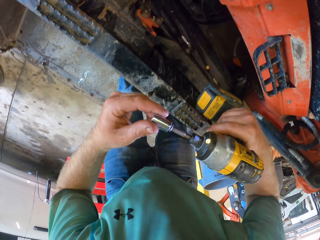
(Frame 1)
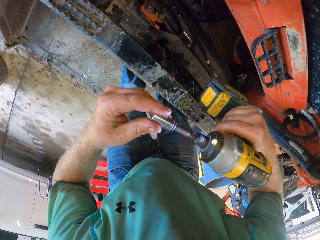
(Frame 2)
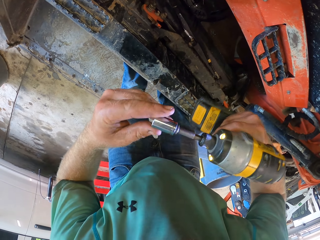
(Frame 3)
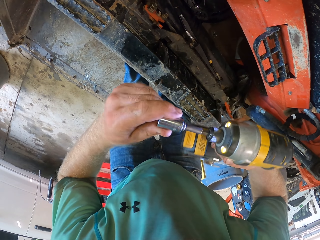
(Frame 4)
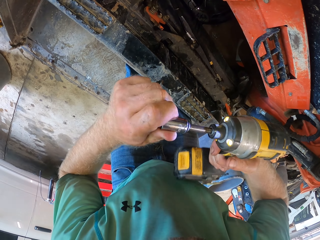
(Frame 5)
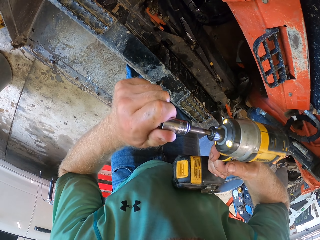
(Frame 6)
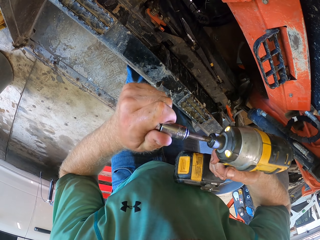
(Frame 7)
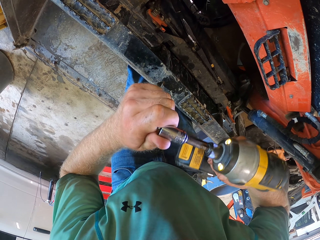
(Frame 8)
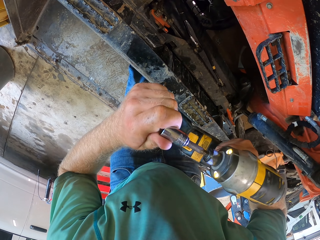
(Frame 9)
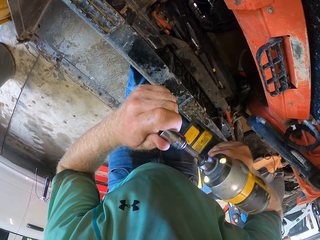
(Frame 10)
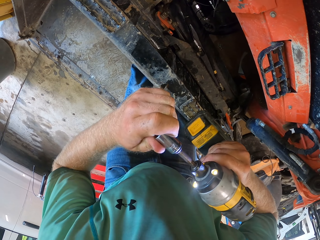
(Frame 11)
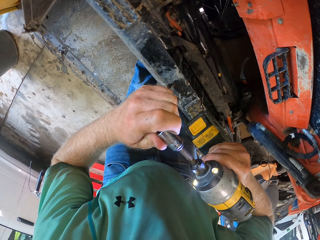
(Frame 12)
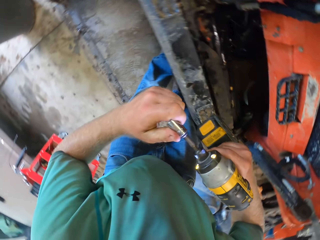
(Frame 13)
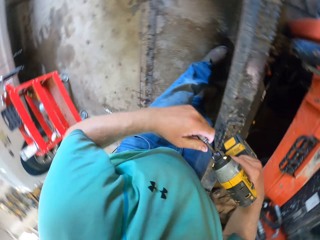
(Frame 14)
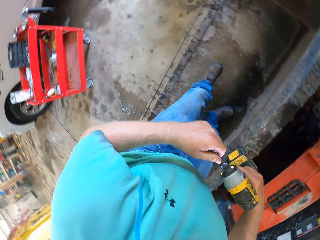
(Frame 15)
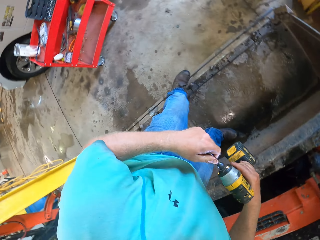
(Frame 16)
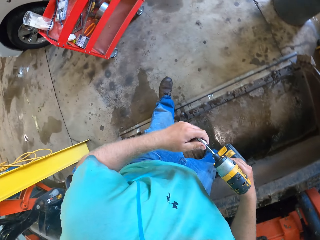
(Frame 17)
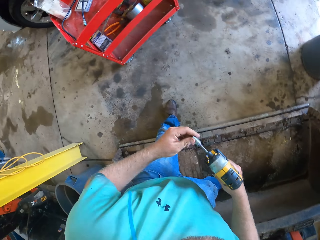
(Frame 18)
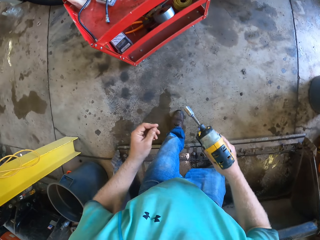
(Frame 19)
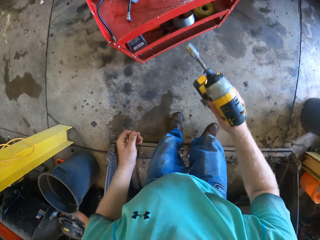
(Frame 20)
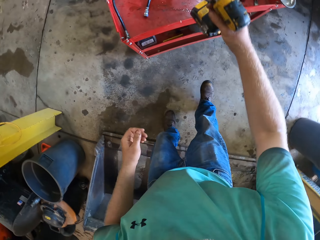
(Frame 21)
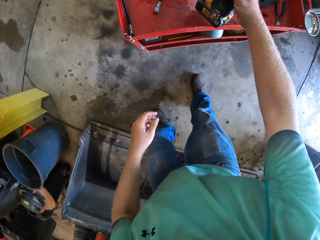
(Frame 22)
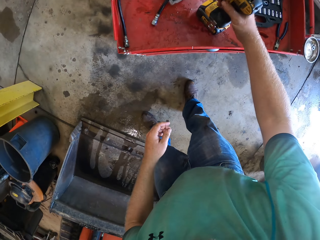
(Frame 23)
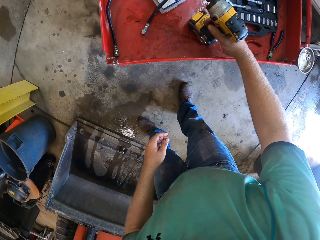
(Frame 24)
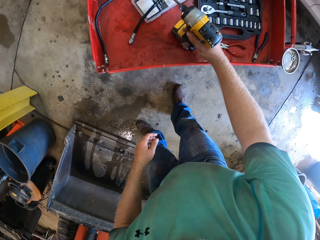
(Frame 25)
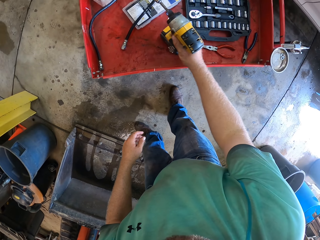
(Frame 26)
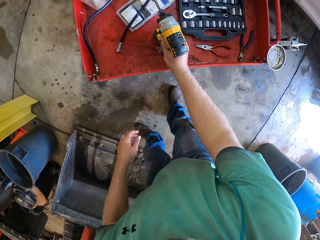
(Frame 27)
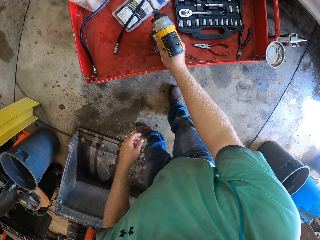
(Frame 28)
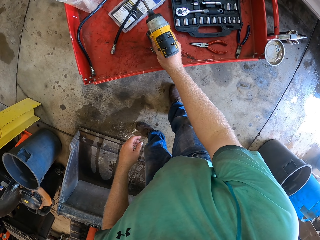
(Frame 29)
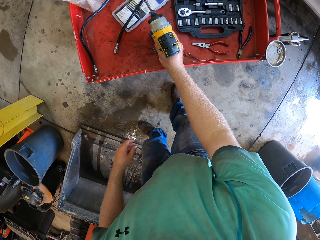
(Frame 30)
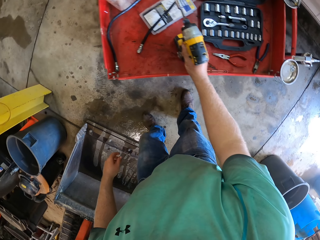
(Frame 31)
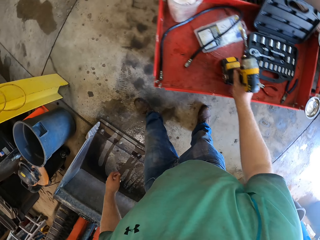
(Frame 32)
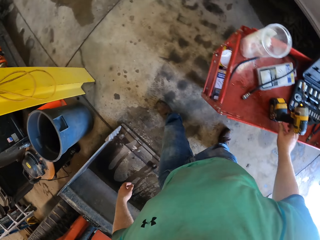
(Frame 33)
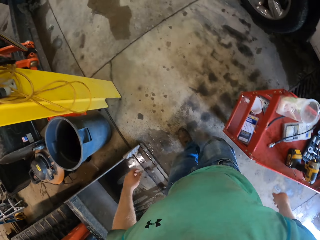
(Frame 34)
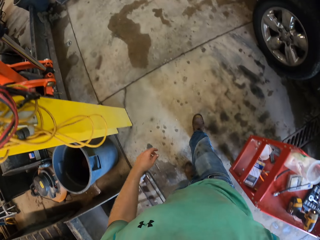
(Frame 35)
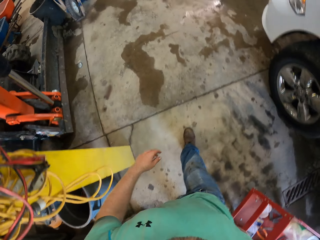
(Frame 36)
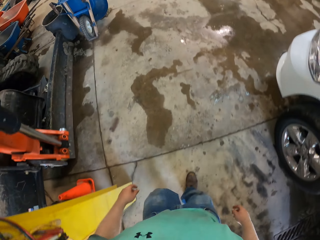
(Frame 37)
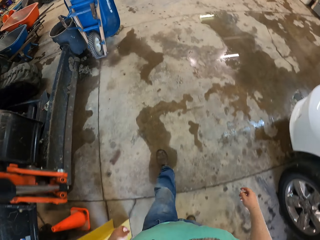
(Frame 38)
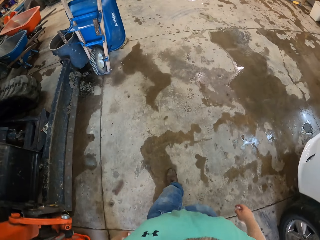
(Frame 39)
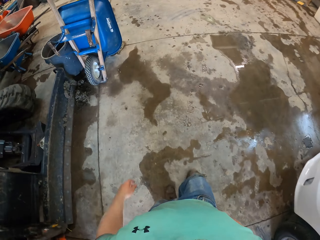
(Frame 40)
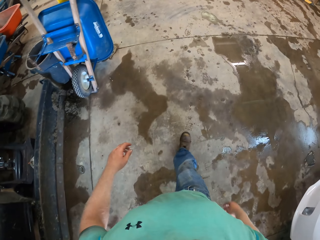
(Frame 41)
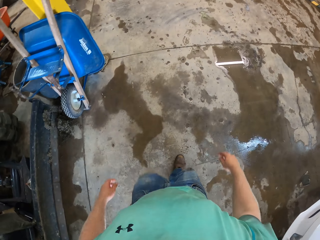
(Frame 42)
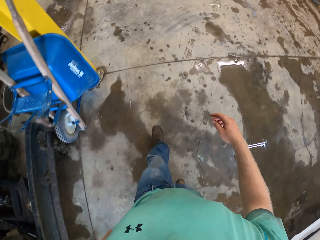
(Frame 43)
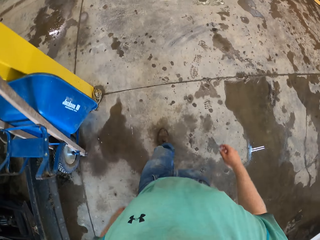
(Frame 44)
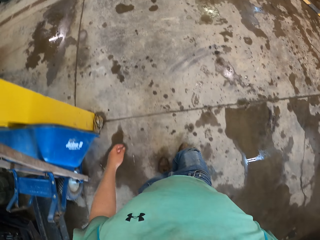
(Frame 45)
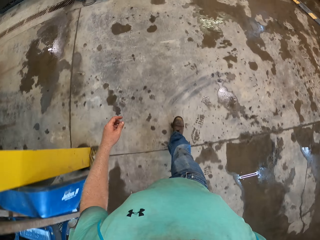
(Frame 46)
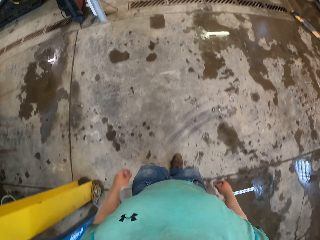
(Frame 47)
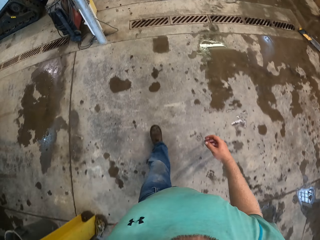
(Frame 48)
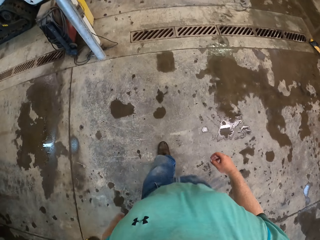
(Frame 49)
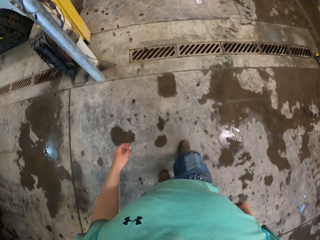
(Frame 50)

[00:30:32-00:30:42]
The camera wearer tightens the driver bit on the drill driver with his left hand. He drops the drill driver on the tray trolley with his right hand.

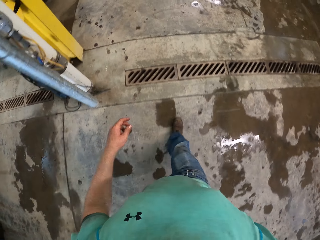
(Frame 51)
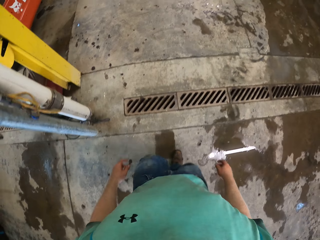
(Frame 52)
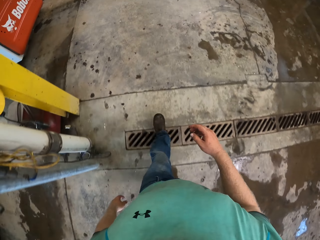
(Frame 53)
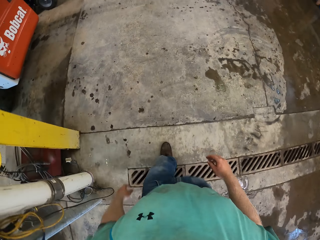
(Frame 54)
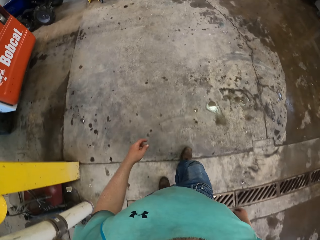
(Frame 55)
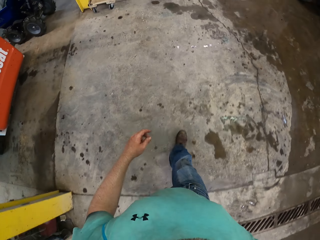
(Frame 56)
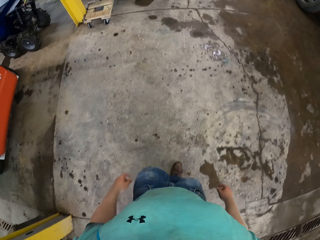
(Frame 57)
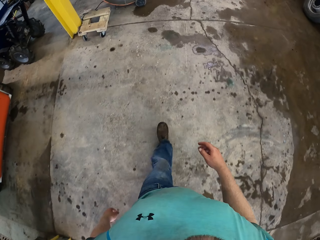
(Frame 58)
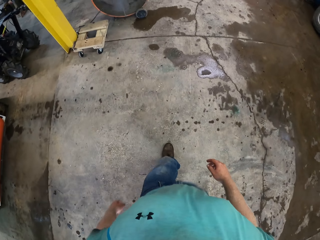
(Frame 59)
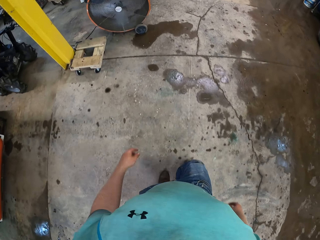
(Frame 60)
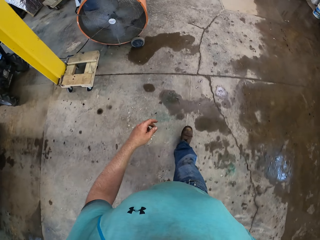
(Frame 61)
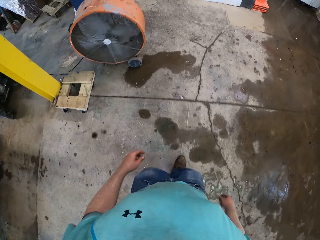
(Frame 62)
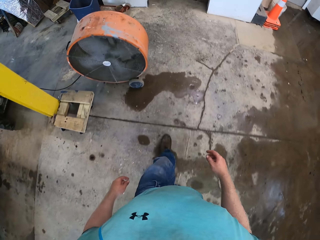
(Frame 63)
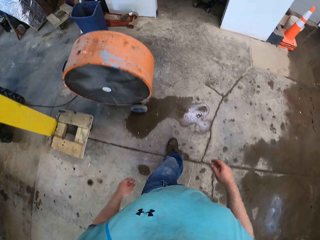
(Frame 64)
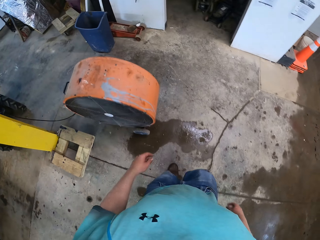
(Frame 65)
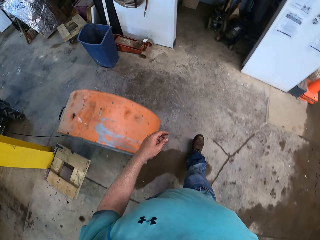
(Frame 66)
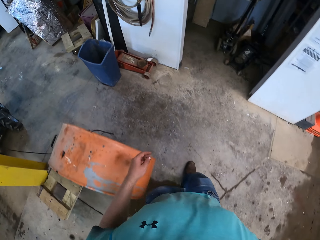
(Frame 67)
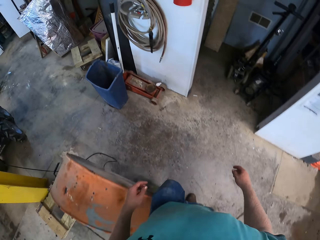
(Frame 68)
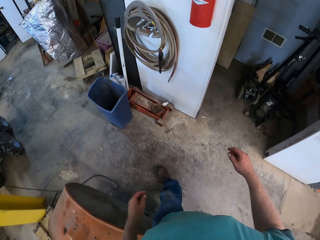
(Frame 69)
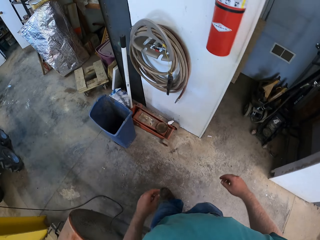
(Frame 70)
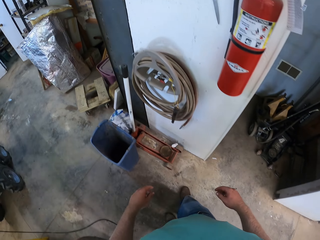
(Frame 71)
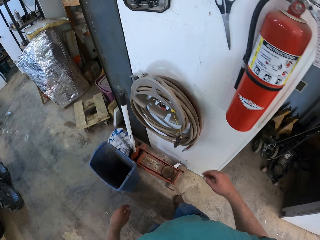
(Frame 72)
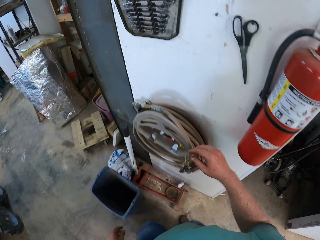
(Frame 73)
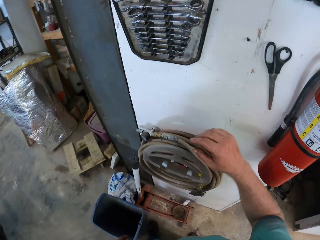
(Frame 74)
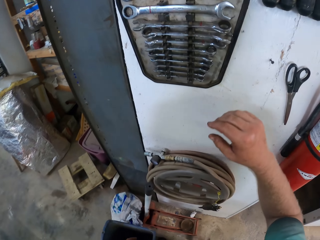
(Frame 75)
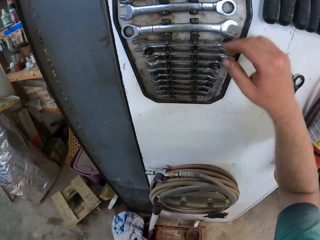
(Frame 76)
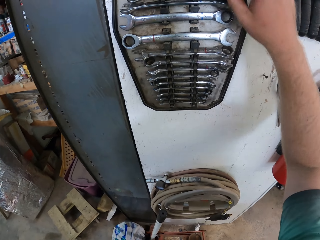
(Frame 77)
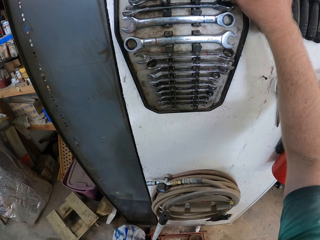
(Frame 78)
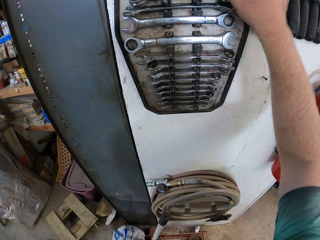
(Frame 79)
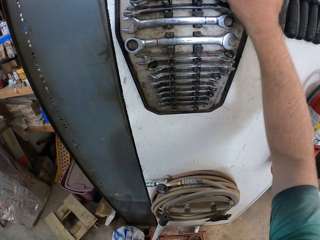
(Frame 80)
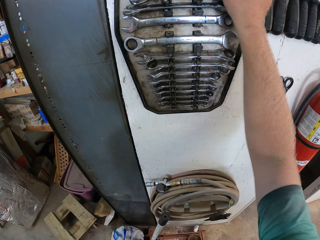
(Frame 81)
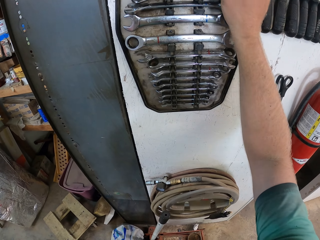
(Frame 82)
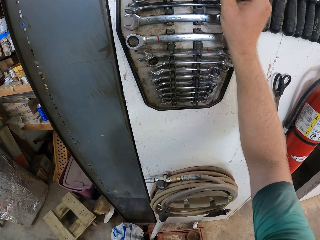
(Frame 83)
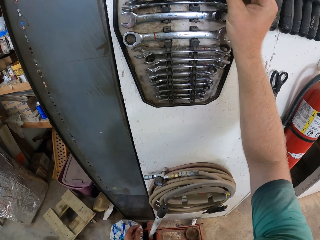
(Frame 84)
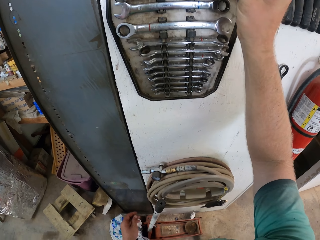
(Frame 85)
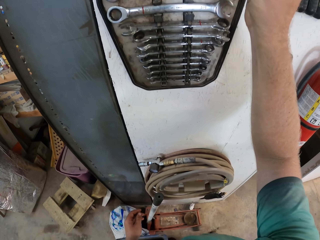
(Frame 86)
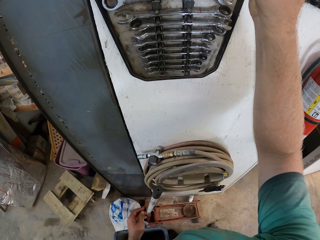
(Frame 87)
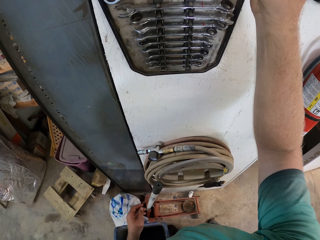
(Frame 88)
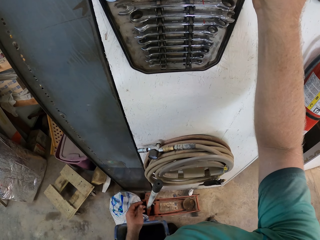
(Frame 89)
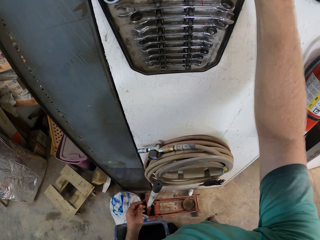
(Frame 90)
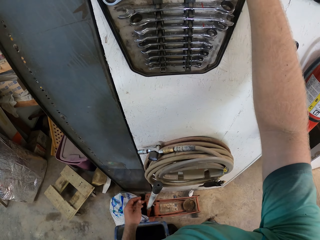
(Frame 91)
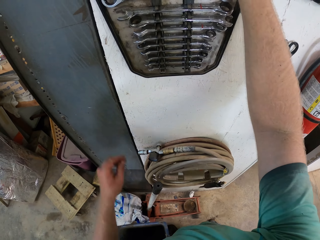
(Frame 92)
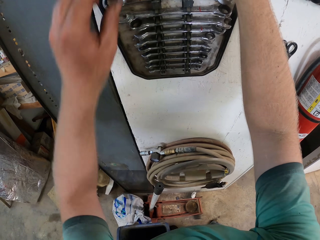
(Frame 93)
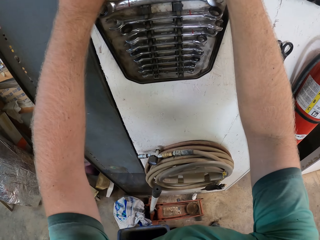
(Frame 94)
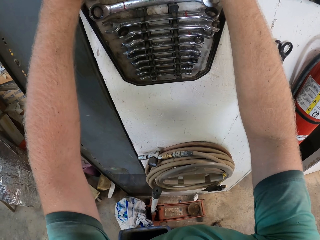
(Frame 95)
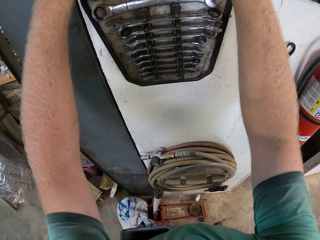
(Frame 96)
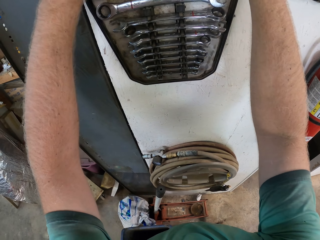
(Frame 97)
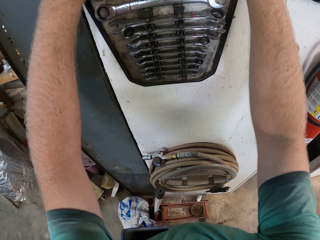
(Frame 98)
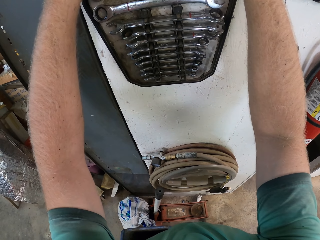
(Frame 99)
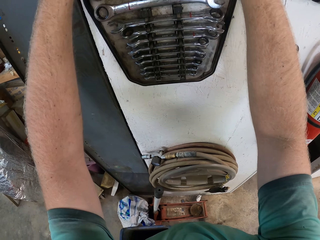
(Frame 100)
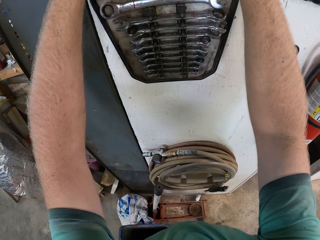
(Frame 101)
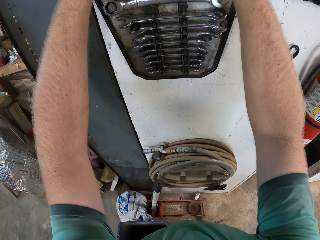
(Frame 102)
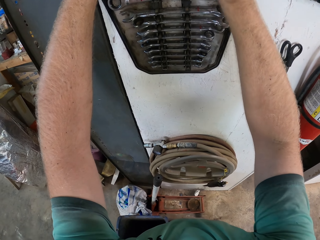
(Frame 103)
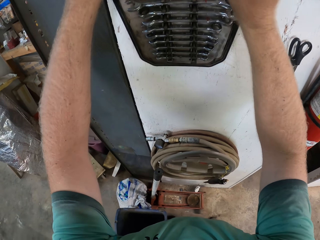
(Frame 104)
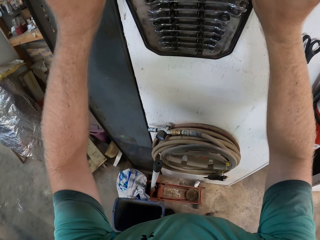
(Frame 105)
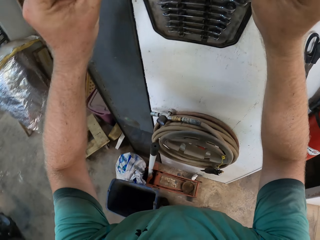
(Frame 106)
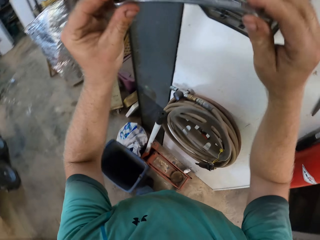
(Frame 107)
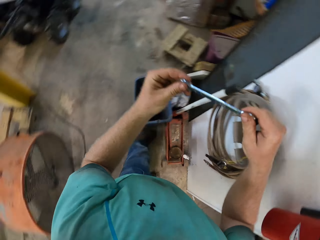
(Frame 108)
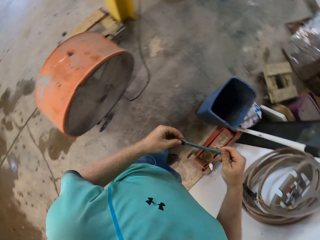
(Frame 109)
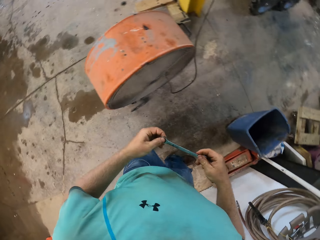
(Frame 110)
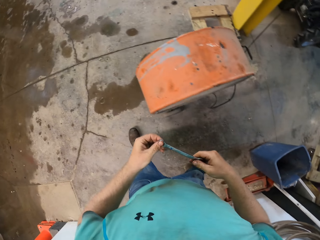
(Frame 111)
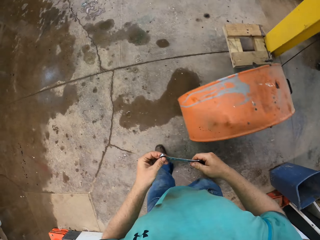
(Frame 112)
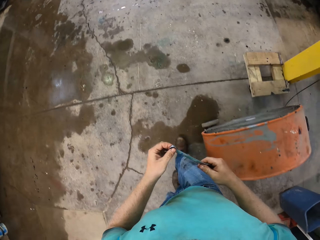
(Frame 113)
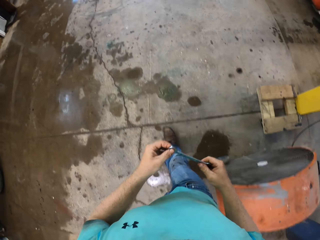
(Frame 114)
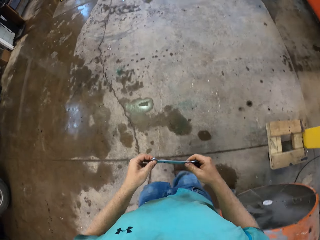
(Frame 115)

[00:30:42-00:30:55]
The camera wearer walks. They pick up a wrench.
